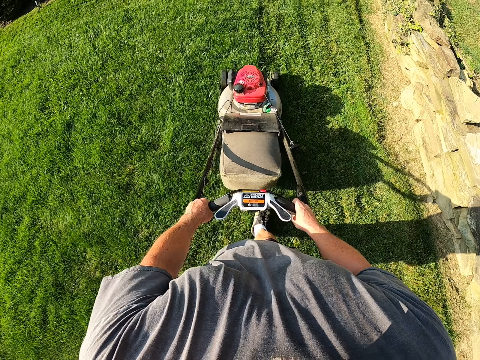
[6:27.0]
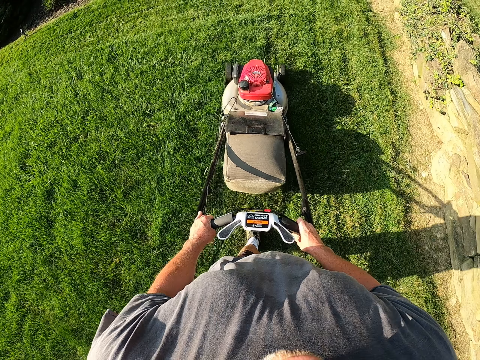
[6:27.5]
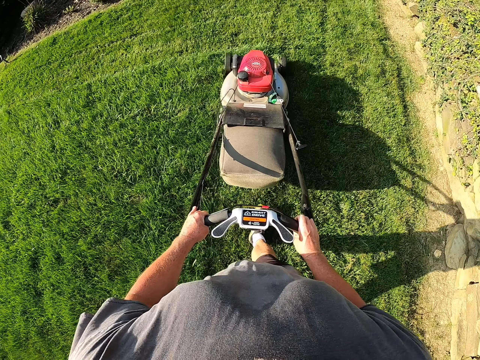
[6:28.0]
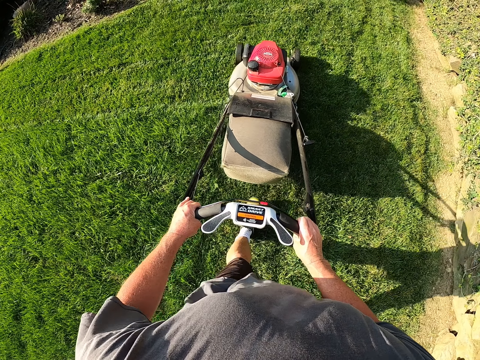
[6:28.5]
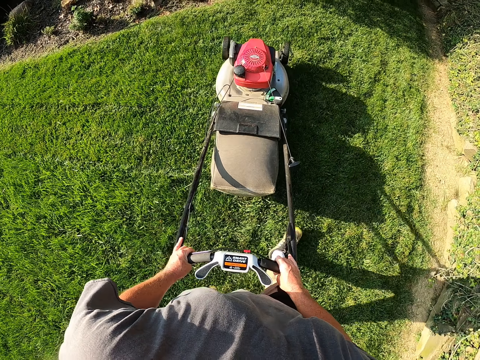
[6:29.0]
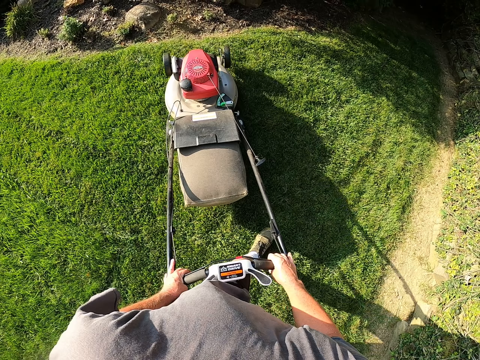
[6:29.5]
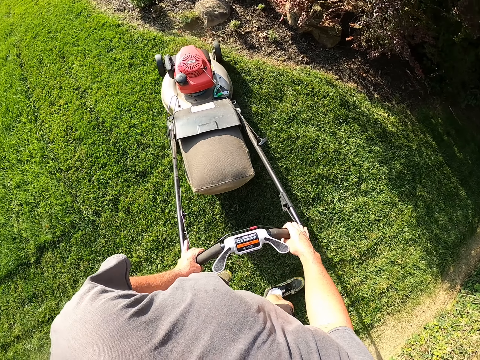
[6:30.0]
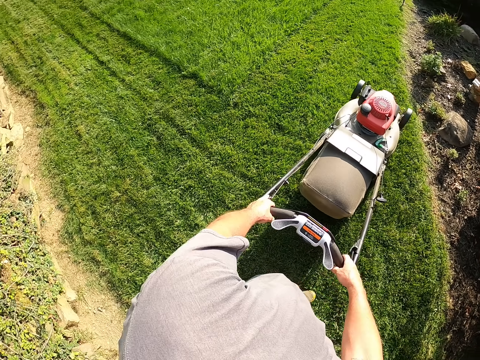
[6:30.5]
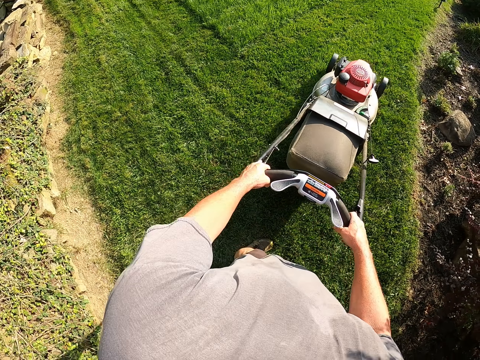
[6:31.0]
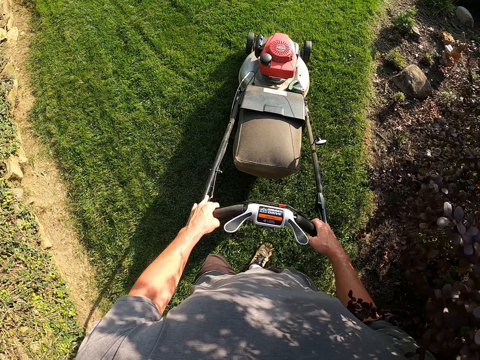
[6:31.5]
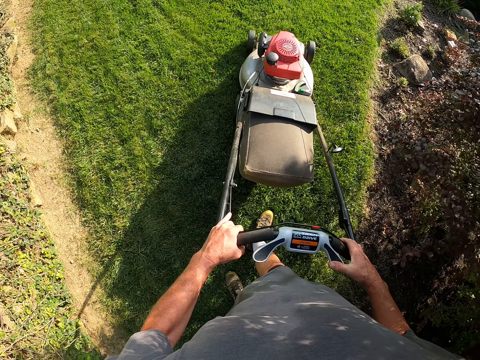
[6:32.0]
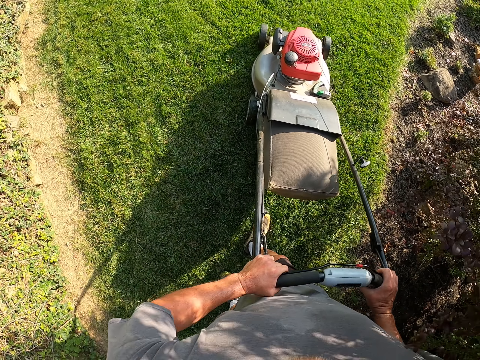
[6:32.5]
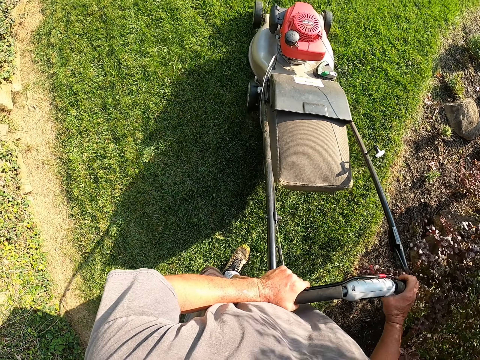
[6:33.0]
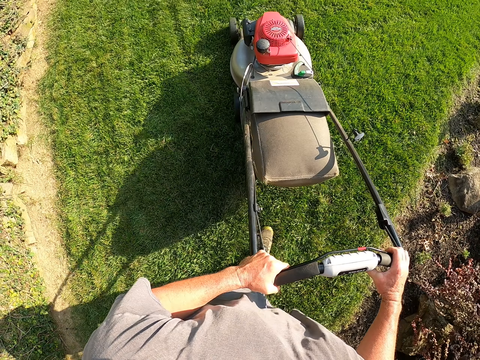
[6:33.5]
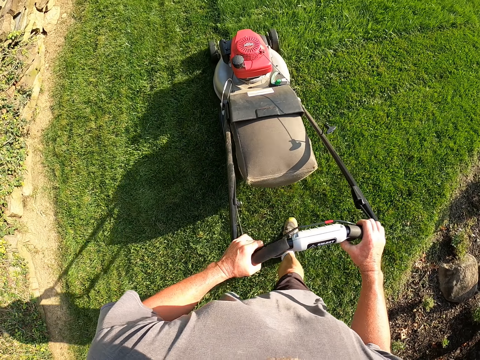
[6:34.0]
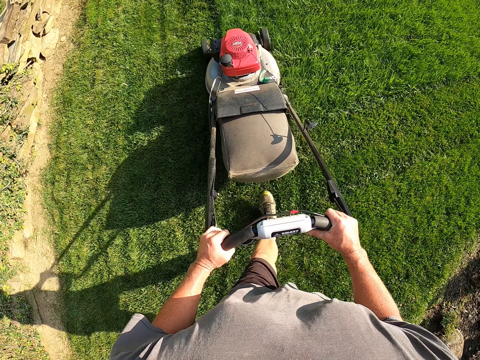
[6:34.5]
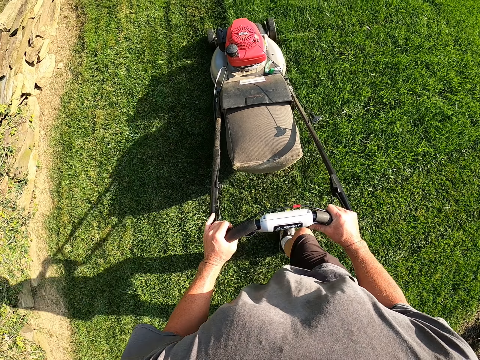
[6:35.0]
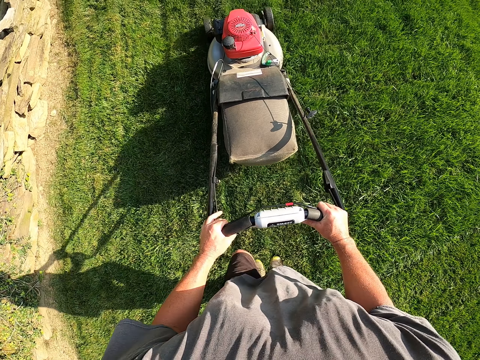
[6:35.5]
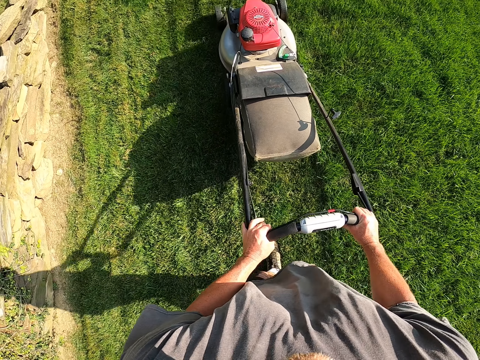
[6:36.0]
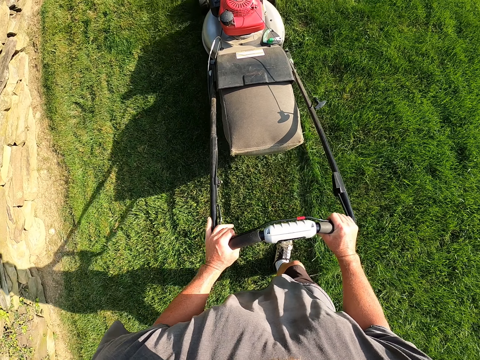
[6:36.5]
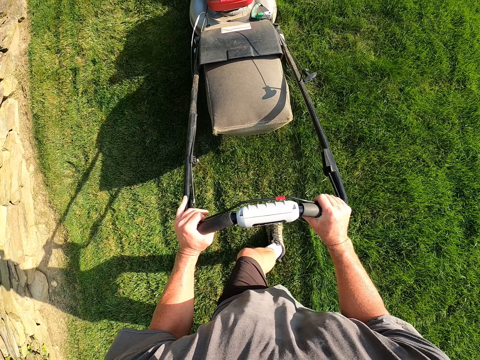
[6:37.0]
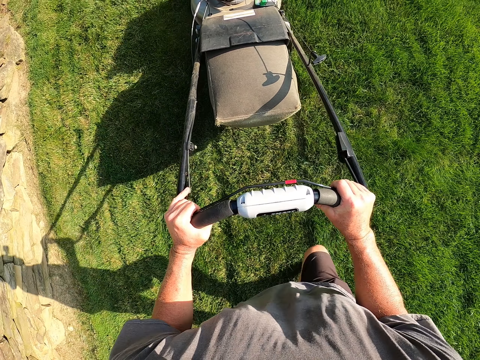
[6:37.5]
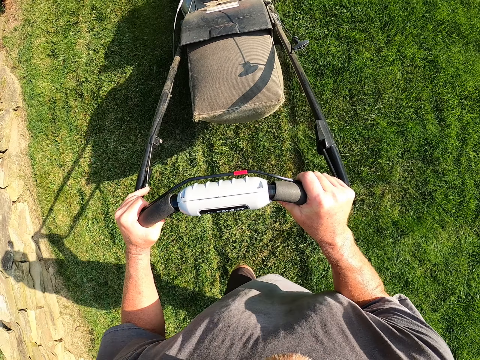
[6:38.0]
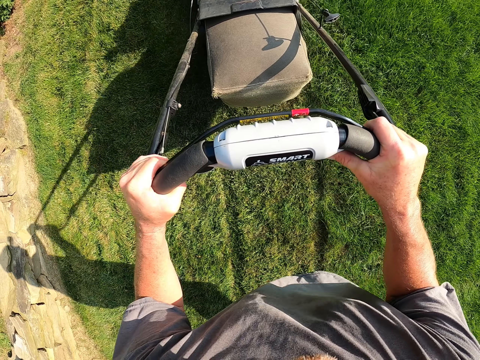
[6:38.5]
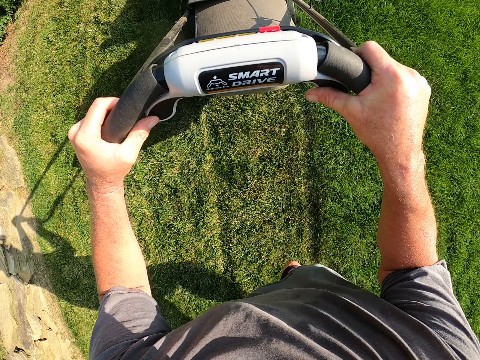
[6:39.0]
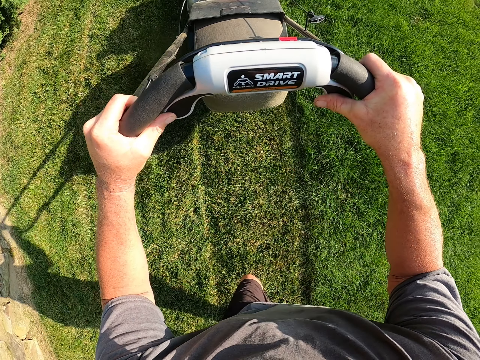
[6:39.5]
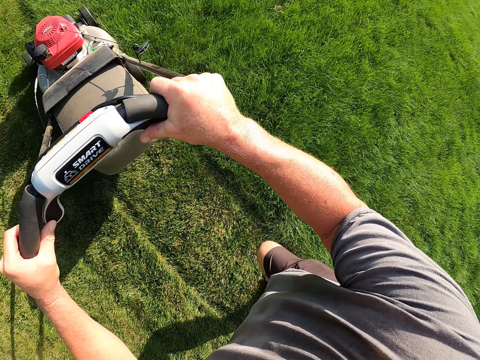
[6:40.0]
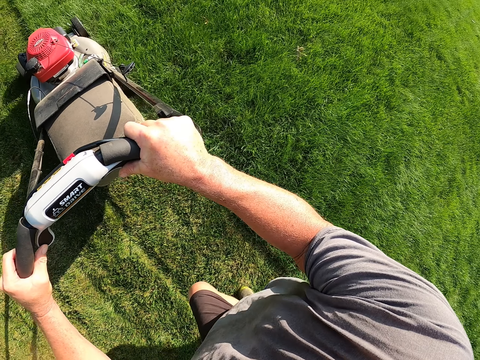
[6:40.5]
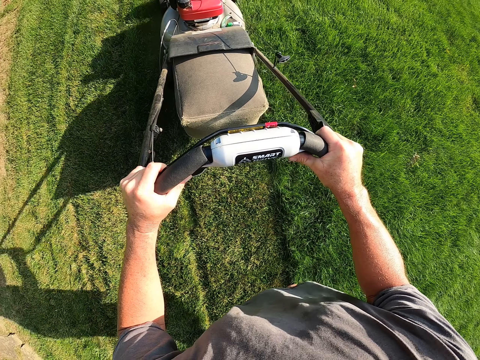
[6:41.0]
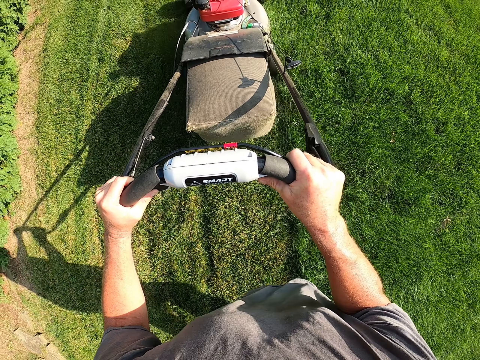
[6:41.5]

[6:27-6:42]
The camera wearer turns the lawnmower. They cut the grass with the lawnmower.

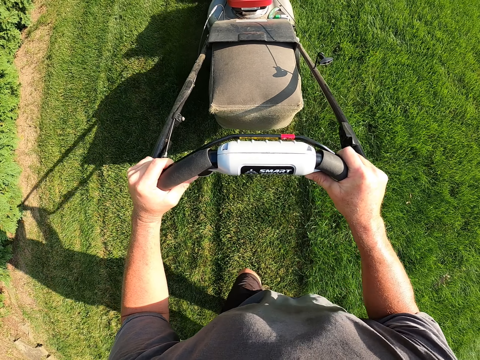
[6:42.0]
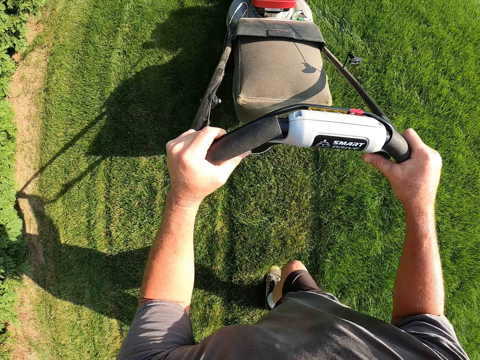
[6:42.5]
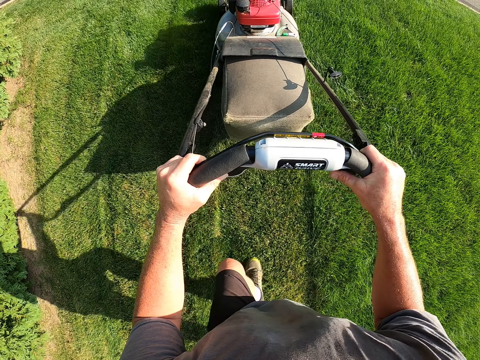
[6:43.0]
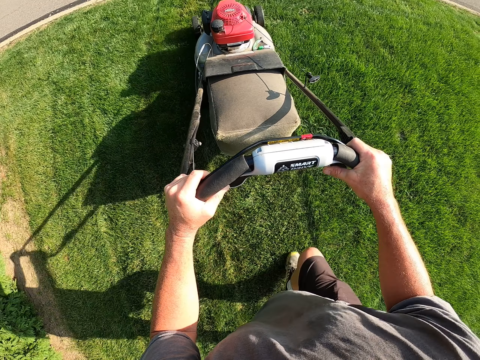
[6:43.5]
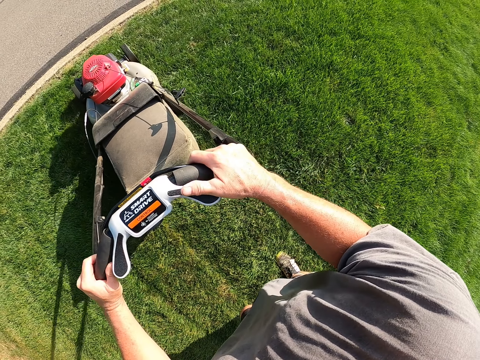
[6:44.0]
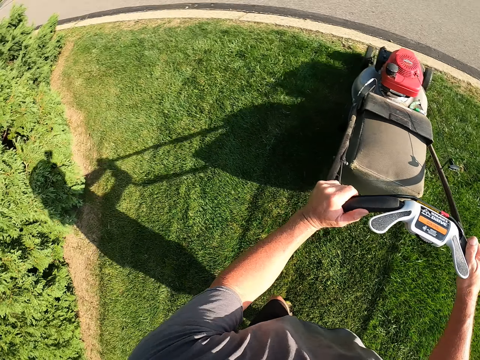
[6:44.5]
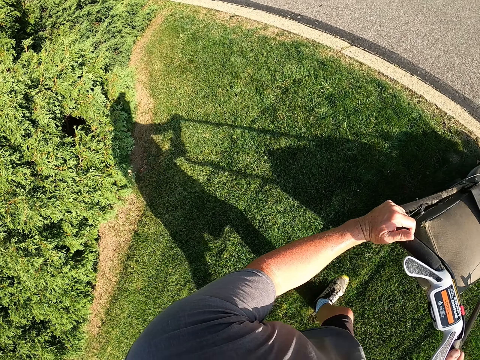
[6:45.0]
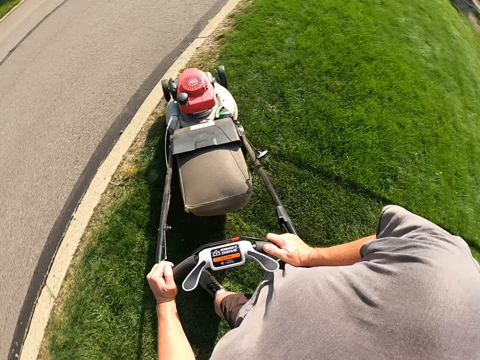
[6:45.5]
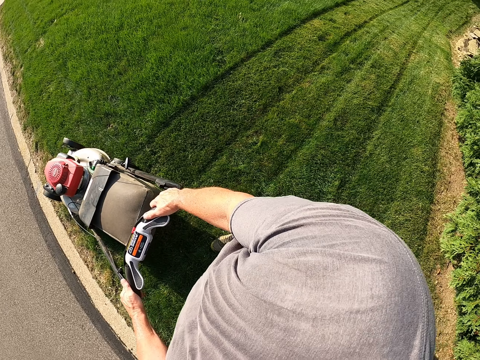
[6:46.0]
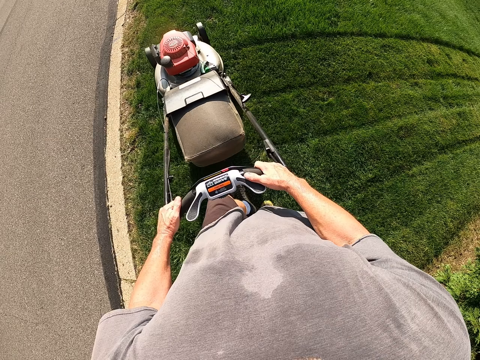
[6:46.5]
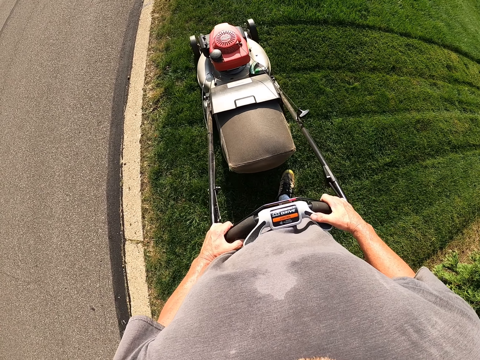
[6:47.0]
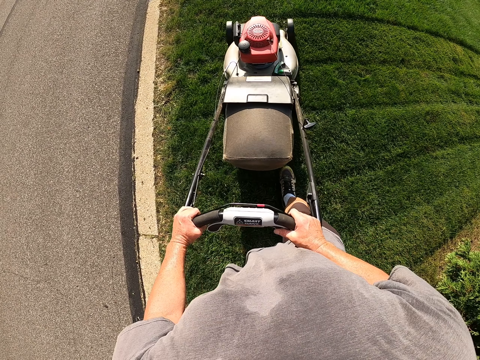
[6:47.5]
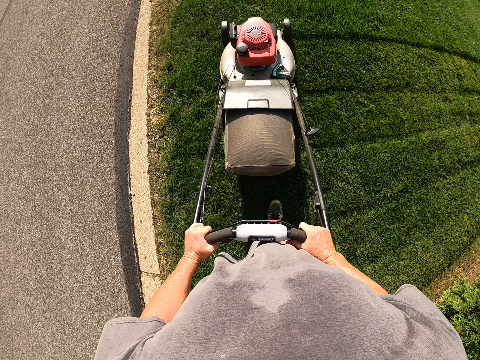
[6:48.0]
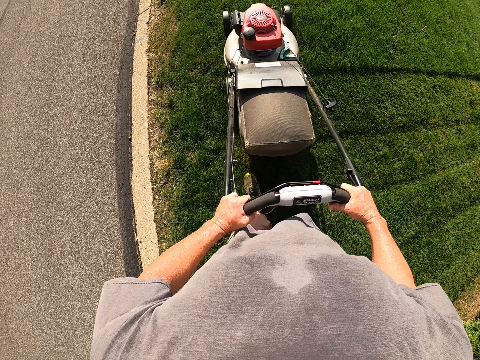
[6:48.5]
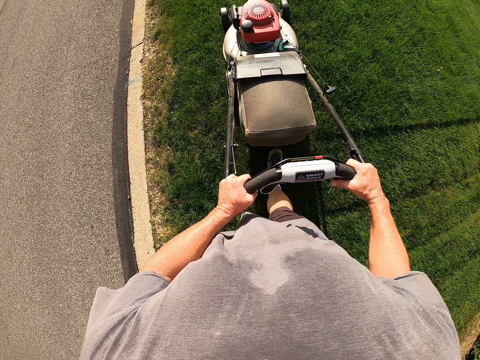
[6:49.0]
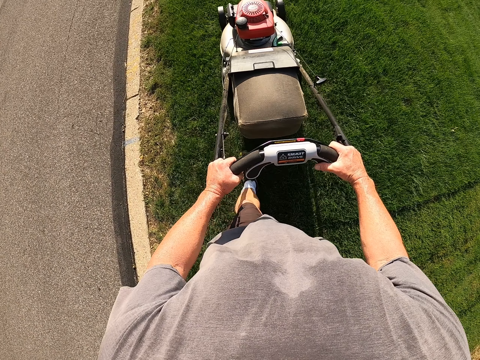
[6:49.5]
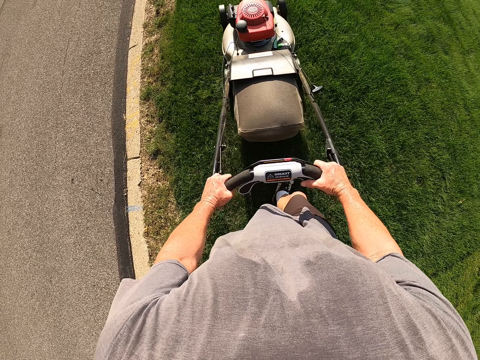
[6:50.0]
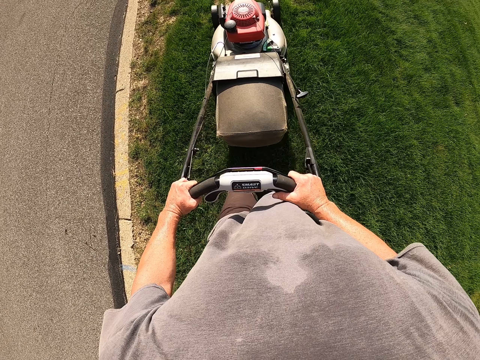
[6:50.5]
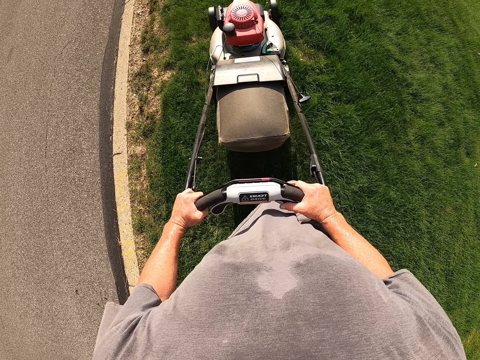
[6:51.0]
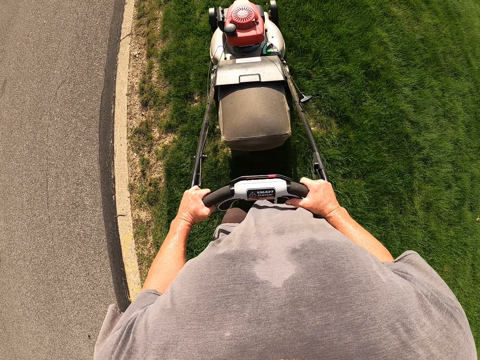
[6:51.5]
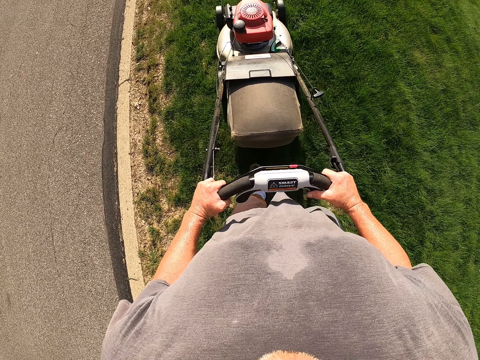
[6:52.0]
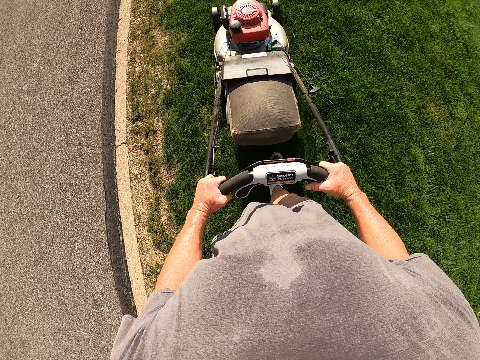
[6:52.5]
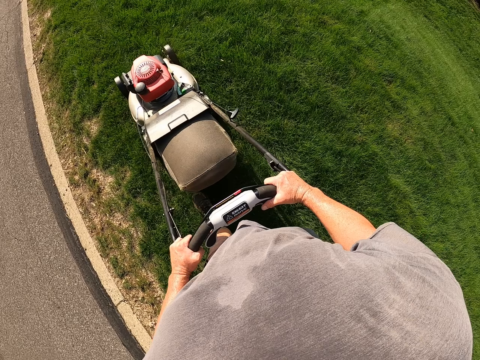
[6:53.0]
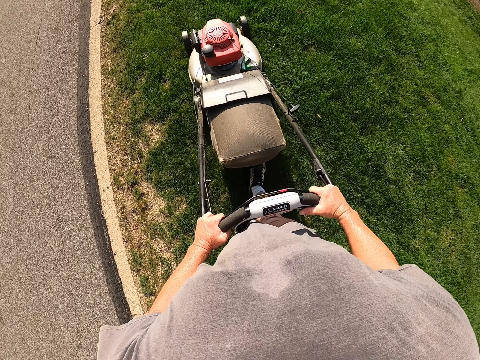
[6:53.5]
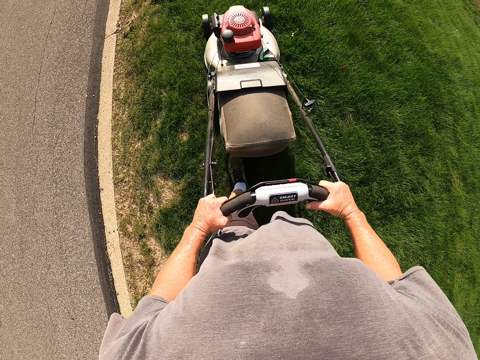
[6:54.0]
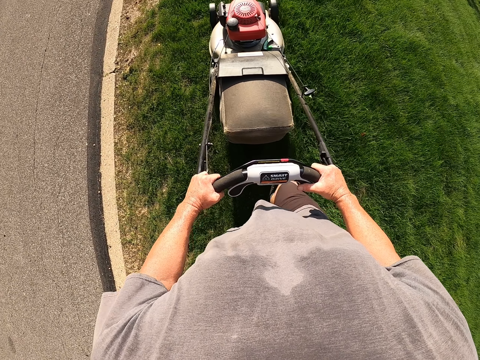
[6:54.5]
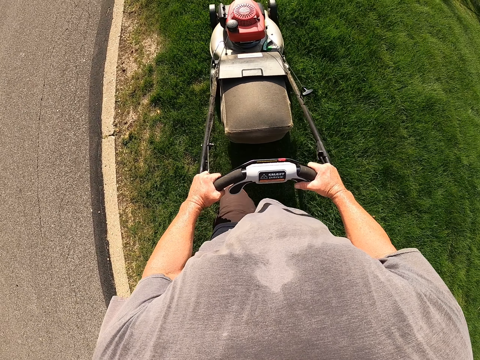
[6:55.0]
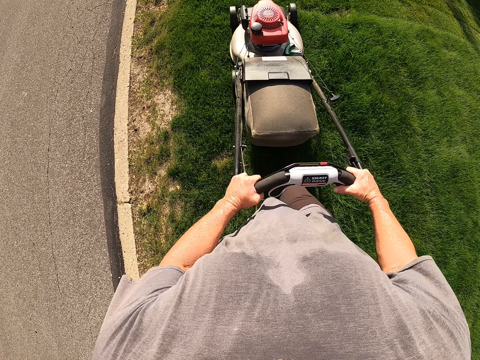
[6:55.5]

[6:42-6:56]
The camera wearer turns the lawnmower. They cut the grass with the lawnmower.
